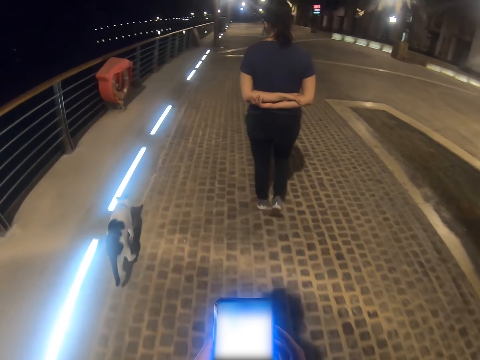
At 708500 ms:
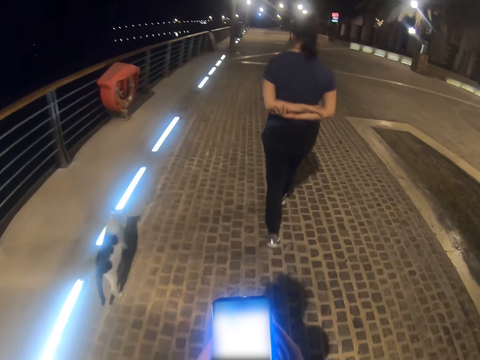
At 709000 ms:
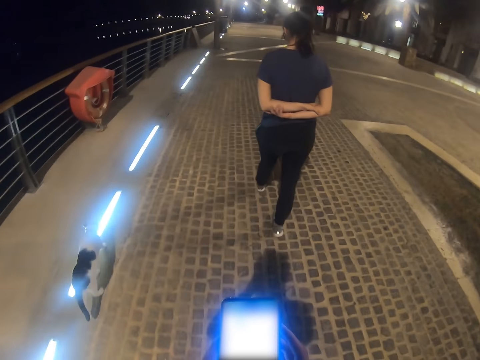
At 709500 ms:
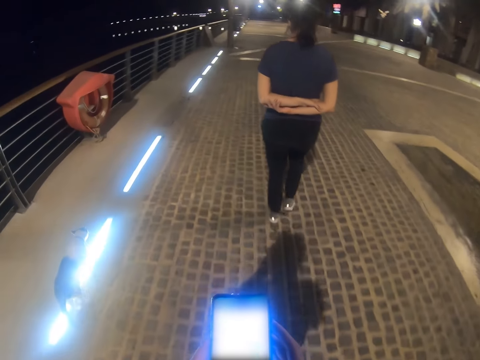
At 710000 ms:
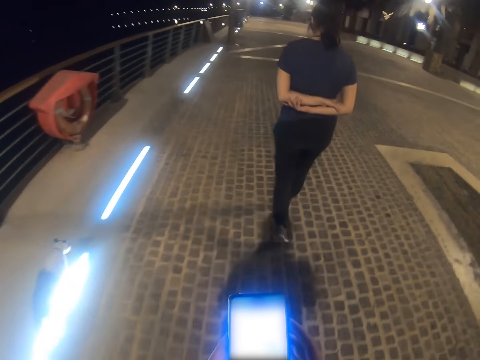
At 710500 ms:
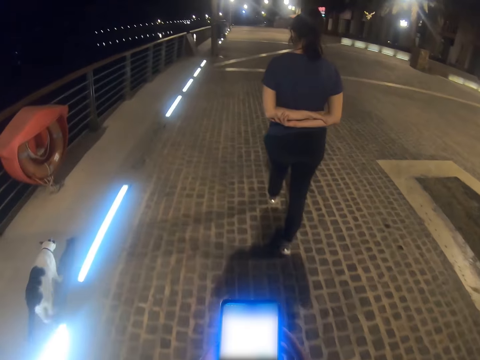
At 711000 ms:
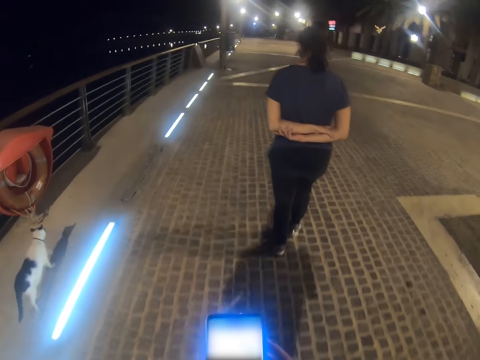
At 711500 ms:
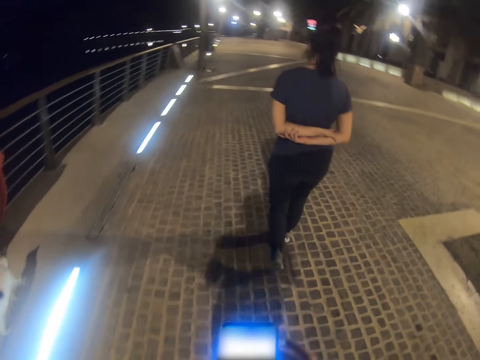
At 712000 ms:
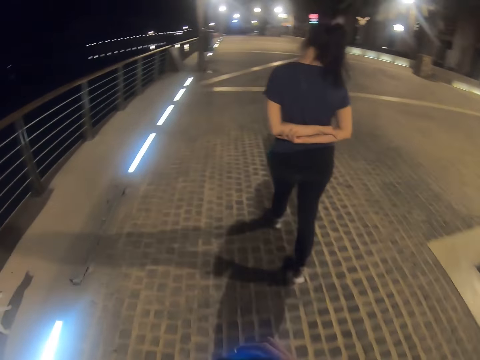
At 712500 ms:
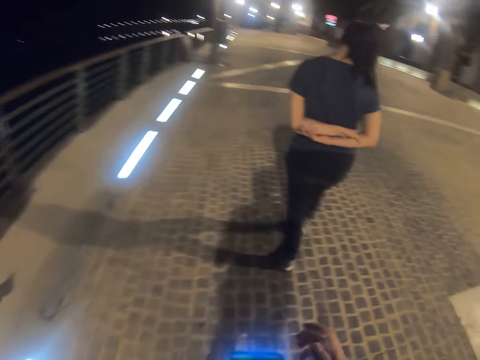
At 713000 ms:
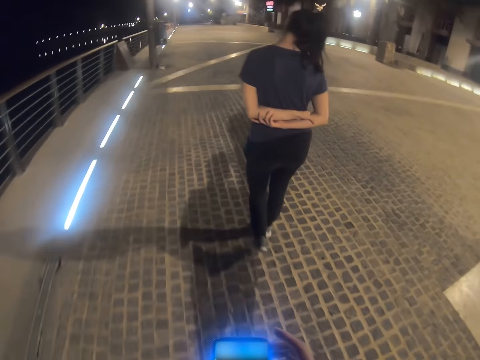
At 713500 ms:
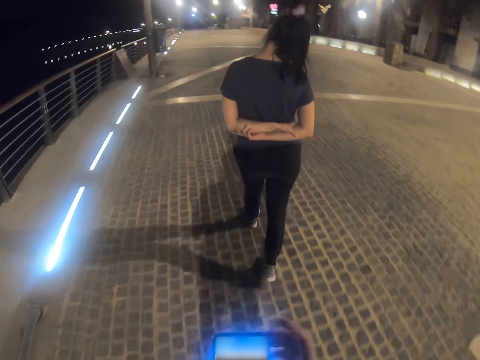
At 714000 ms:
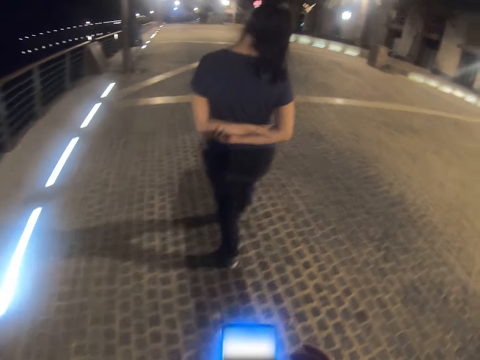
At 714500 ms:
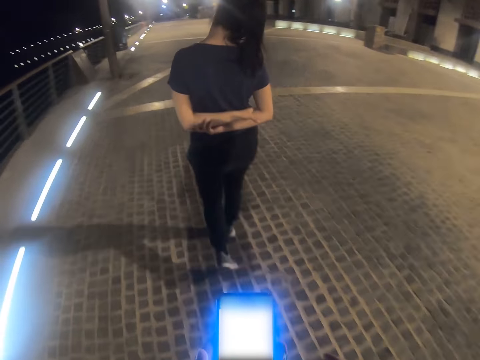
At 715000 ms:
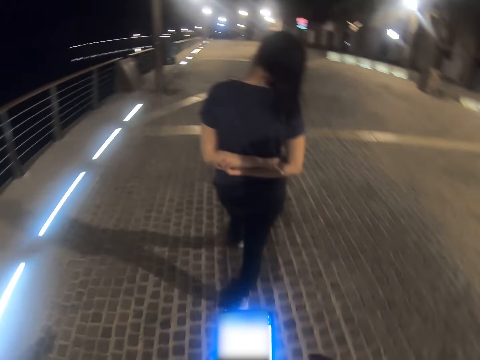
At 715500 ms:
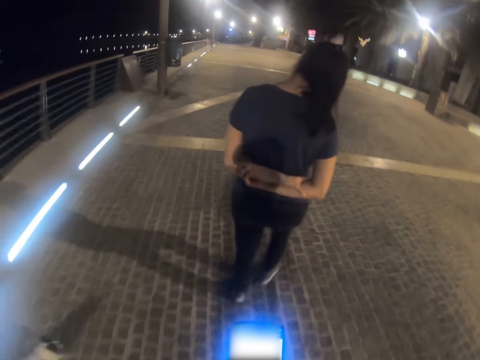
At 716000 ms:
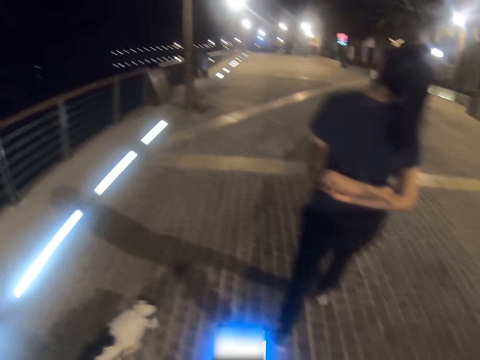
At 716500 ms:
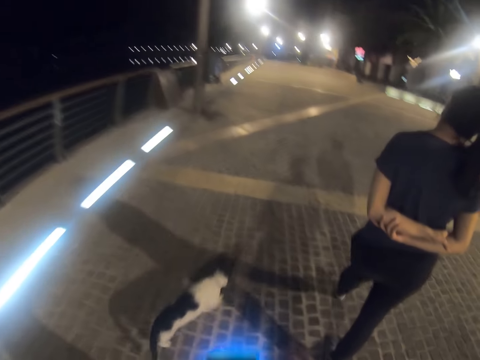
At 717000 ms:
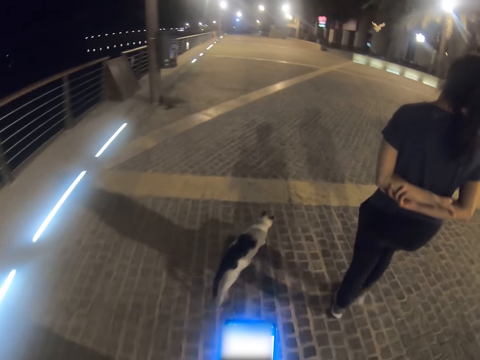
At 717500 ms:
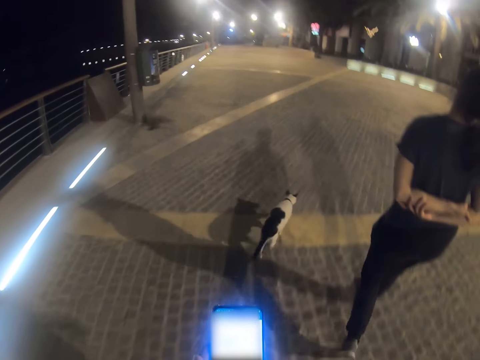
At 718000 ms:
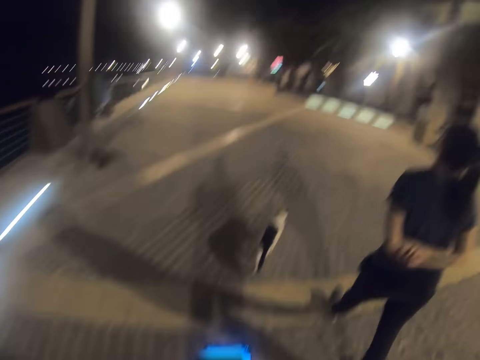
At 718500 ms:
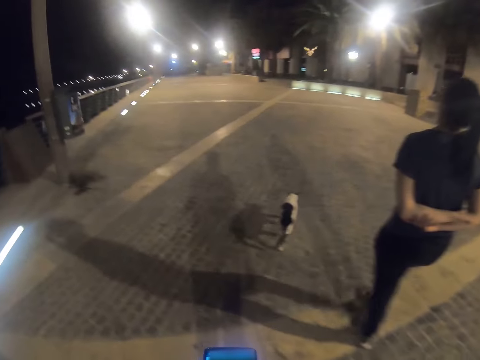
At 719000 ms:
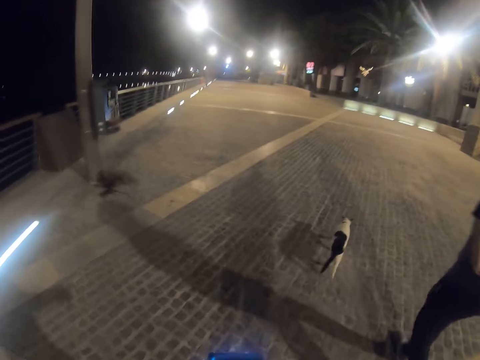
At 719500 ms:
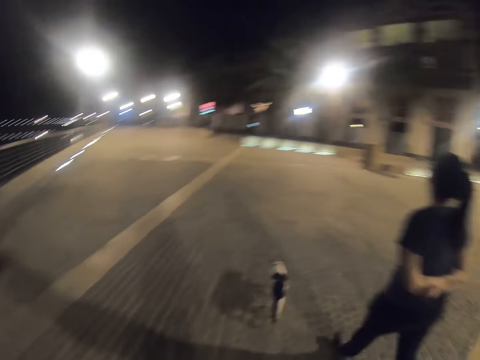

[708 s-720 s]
A woman leans her head to the right side. The woman walks around the park.

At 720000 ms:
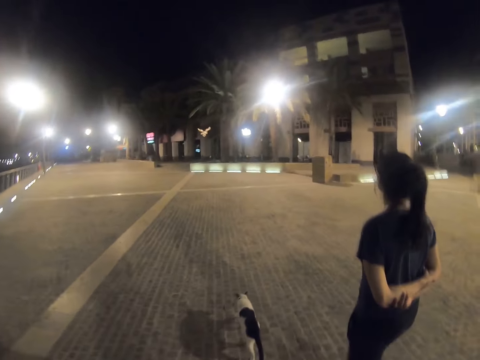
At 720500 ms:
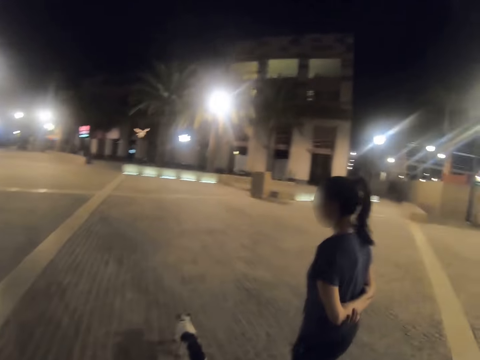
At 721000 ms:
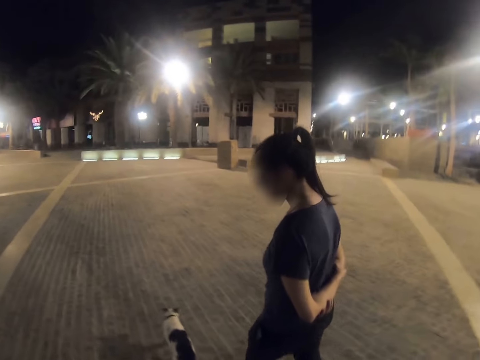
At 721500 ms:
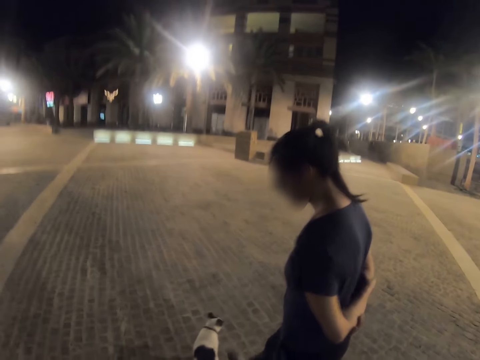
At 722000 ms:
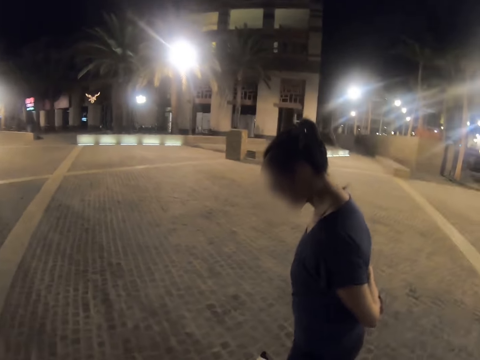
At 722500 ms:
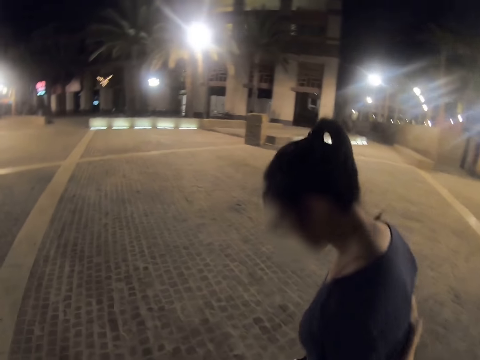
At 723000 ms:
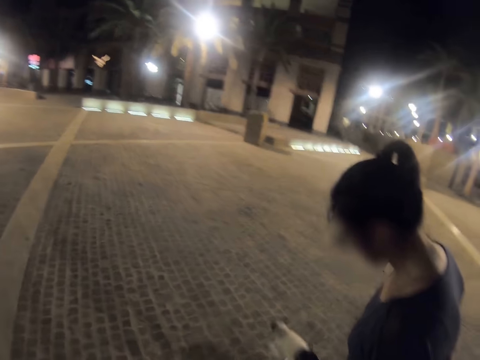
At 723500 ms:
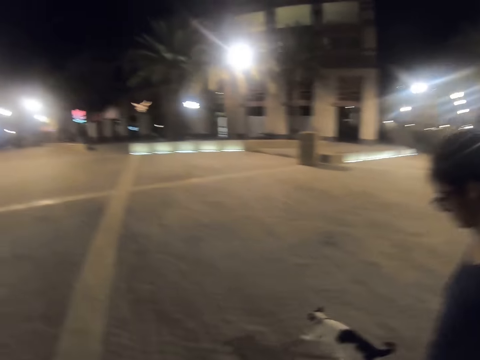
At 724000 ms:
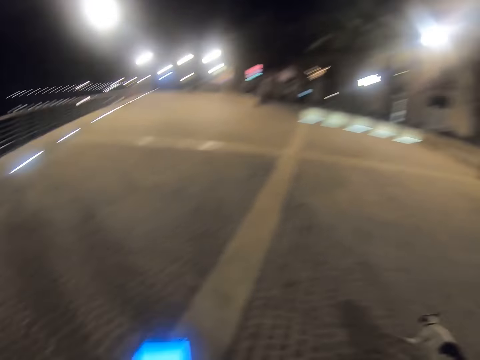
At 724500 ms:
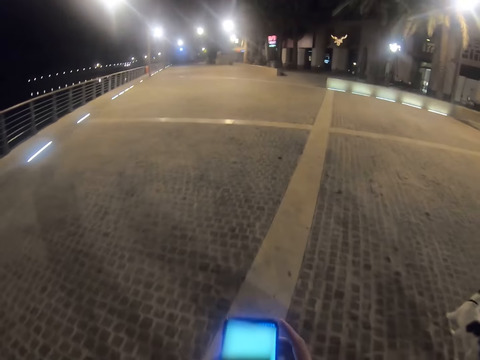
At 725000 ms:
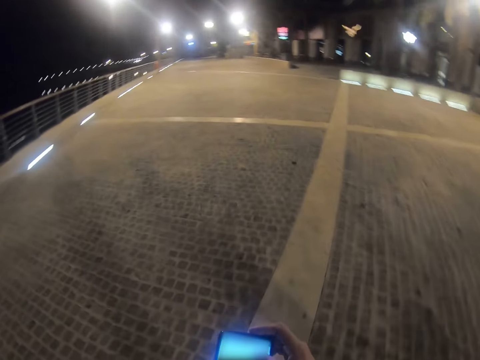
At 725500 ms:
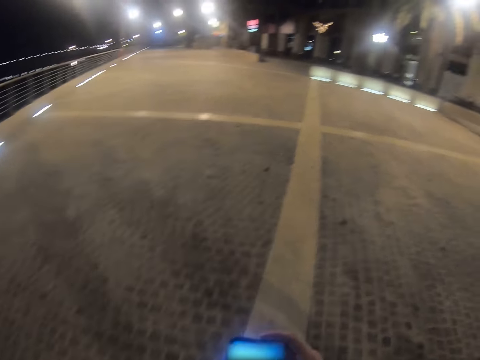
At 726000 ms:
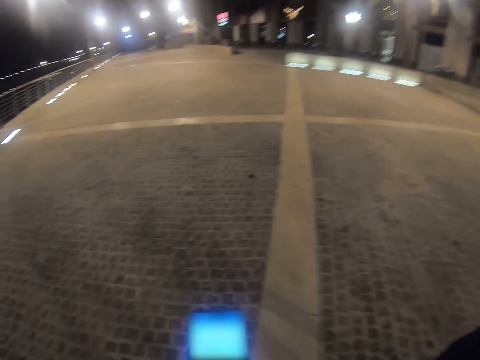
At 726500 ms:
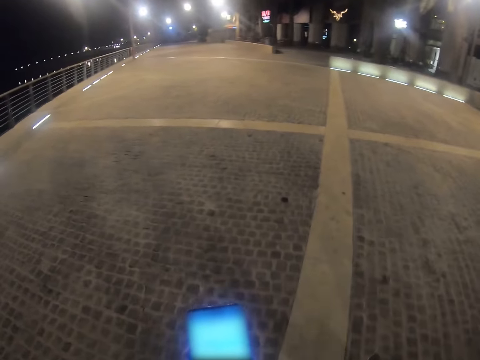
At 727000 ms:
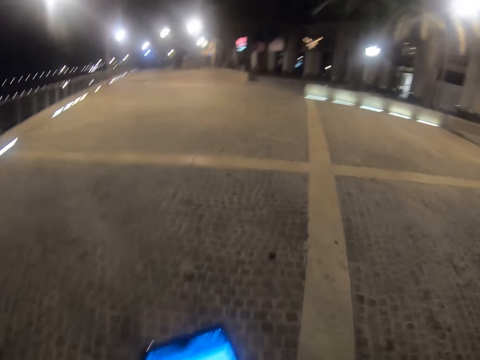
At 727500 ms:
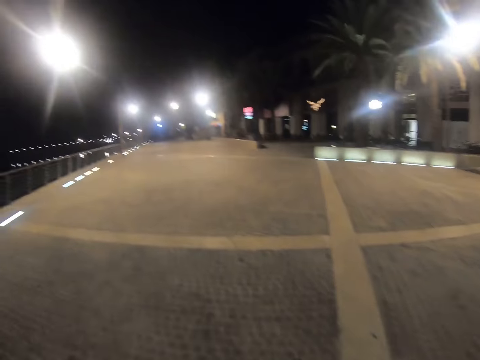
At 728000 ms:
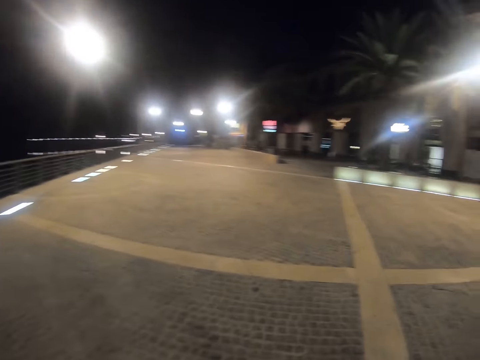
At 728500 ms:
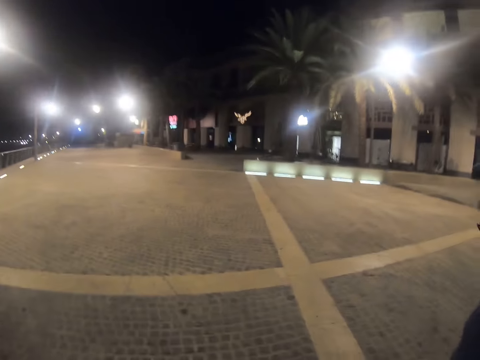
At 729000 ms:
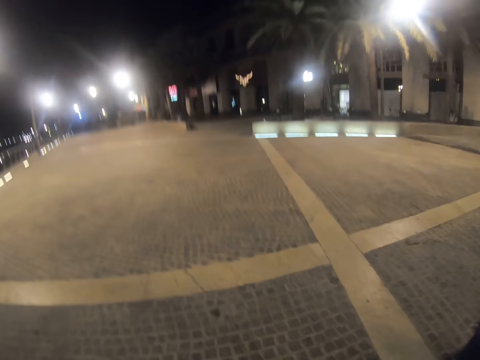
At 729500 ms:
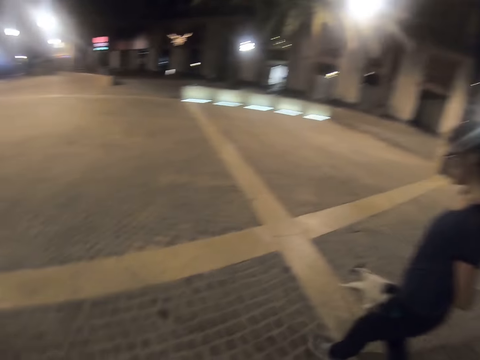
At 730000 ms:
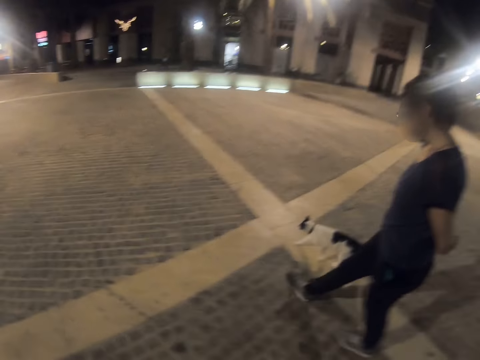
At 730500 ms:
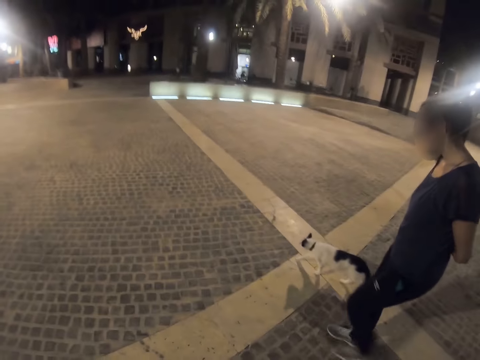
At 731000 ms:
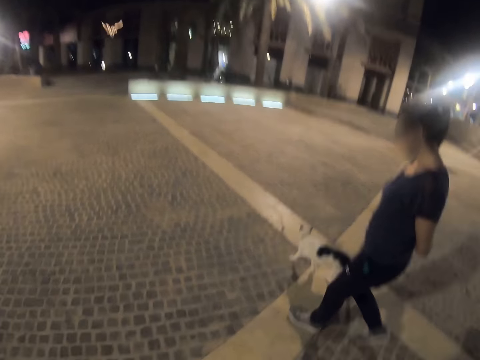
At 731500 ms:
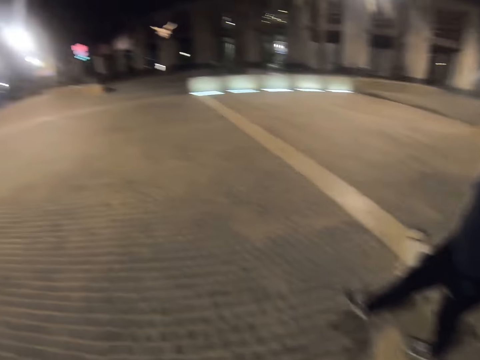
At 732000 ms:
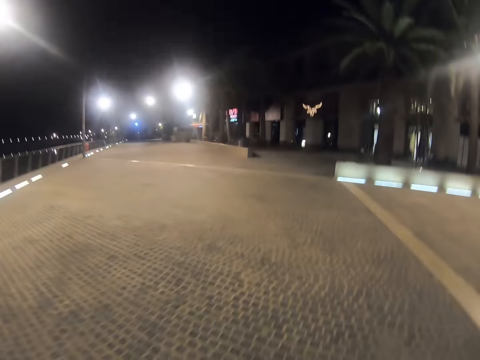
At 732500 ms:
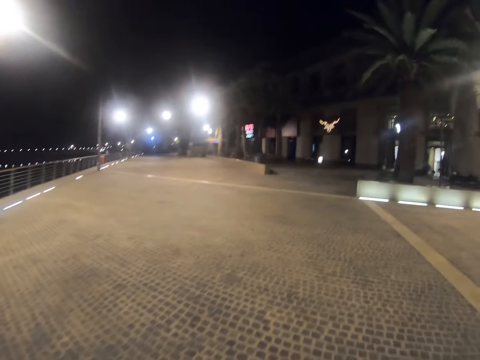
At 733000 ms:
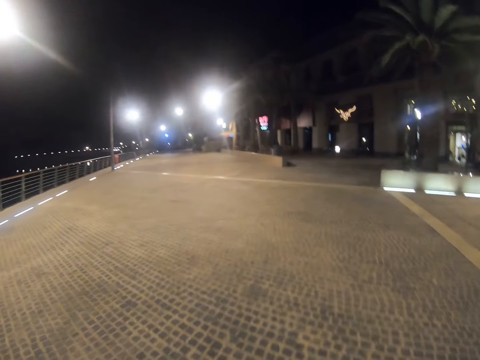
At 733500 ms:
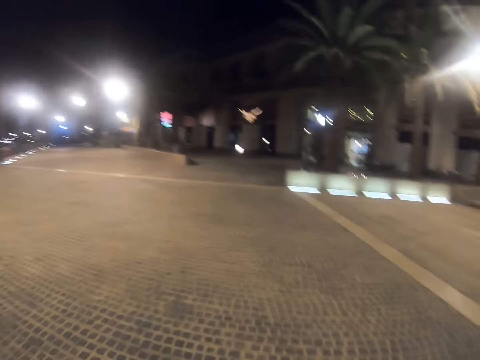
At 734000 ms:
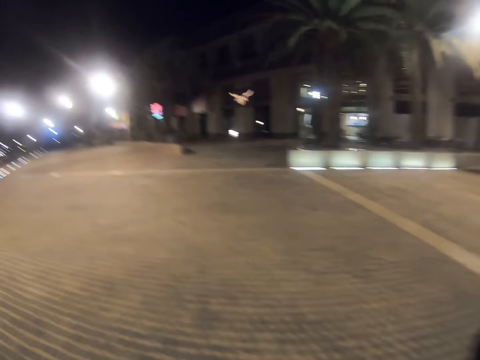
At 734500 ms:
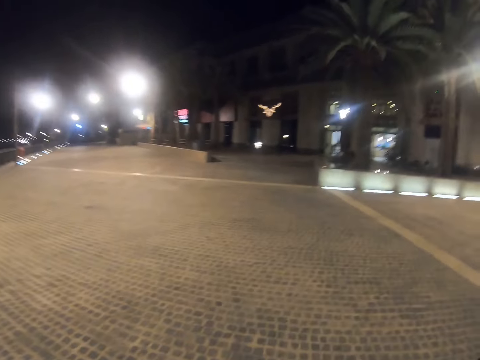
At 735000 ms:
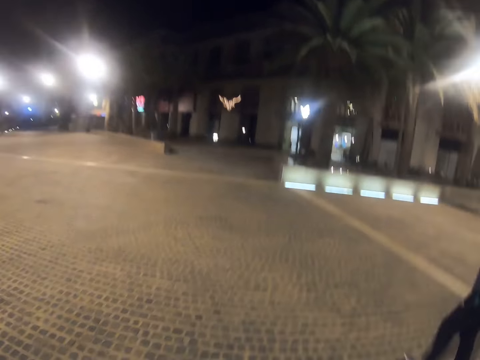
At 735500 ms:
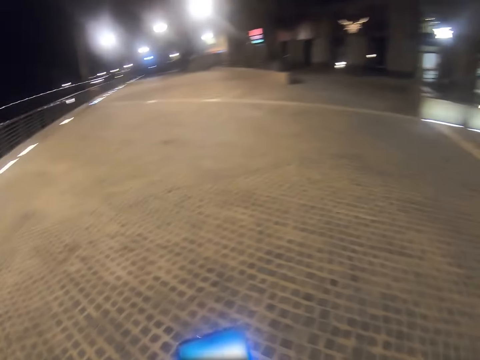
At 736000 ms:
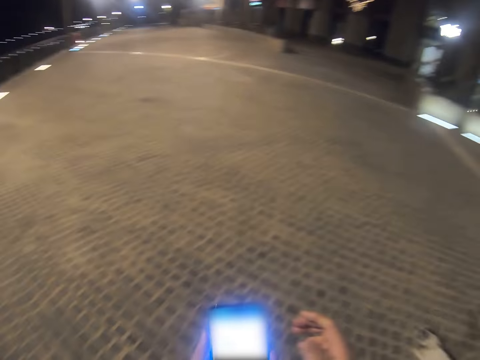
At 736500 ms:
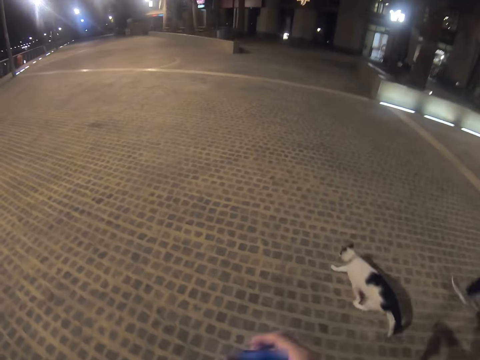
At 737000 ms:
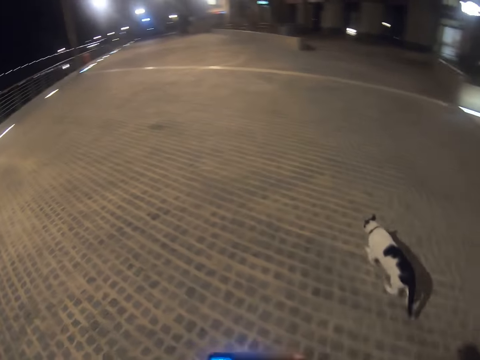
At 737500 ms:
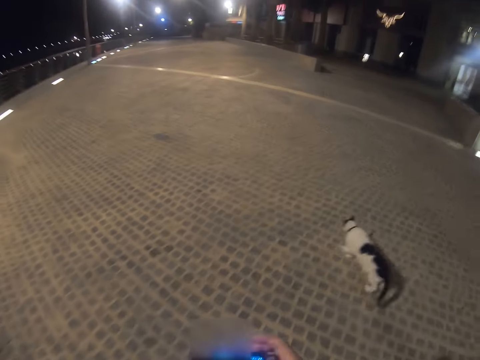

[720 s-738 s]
A lady stops along the pavement. The camera wearer operates his phone with both hands. He captures a video with the phone. He walks around the park. He and the lady walk on the pavement. He captures the video with the phone.
